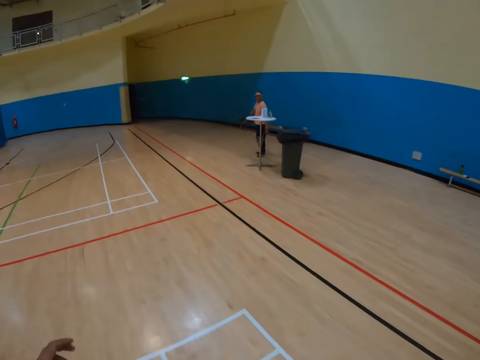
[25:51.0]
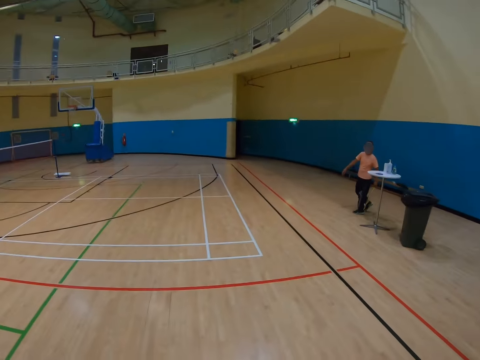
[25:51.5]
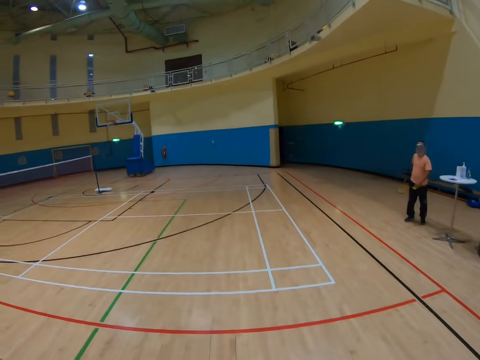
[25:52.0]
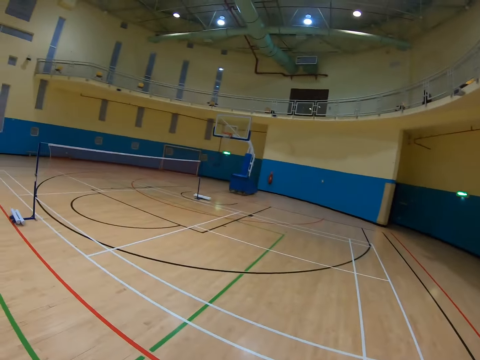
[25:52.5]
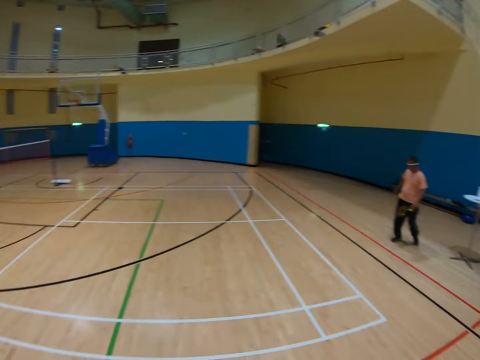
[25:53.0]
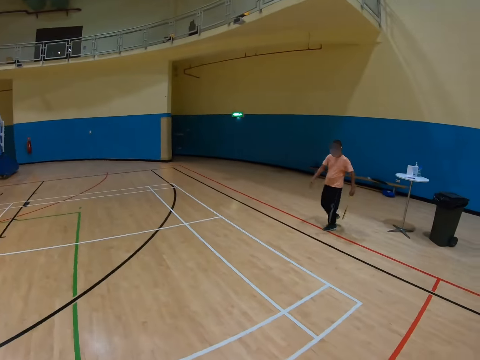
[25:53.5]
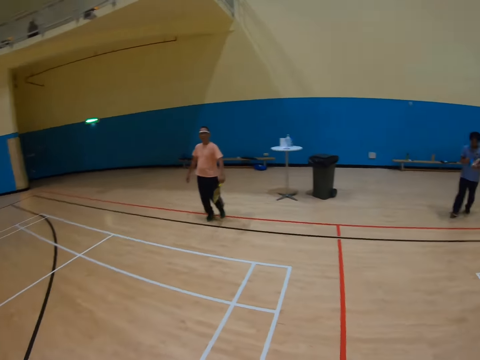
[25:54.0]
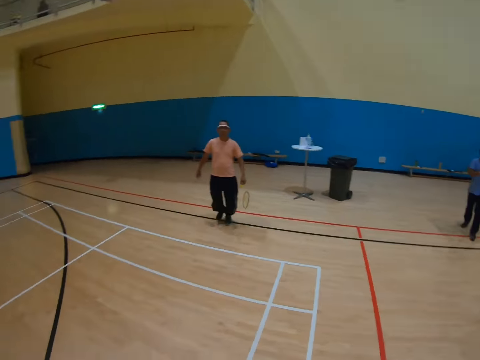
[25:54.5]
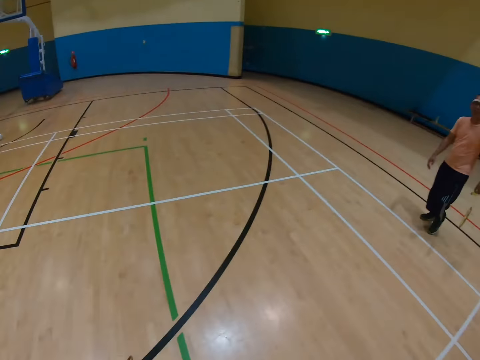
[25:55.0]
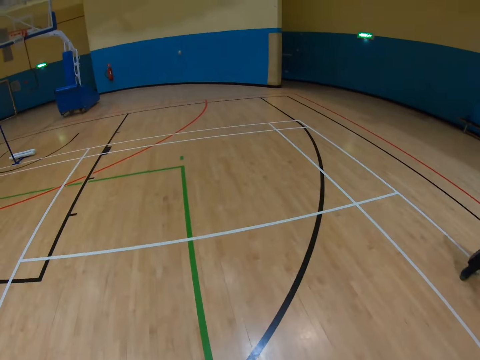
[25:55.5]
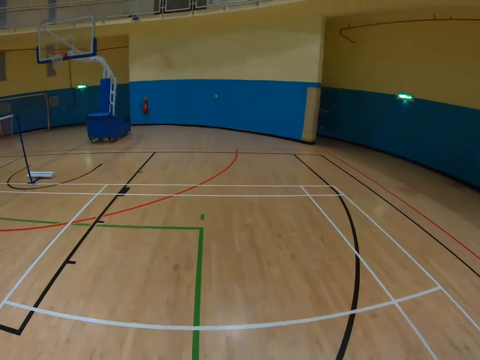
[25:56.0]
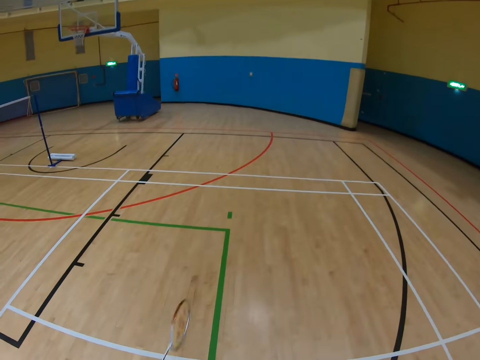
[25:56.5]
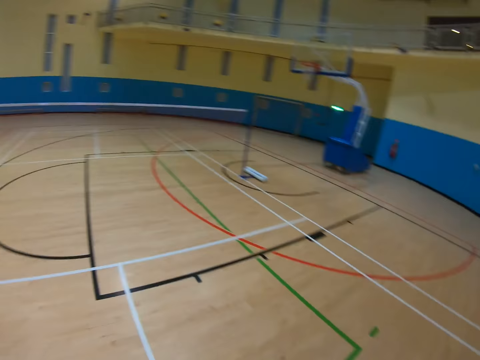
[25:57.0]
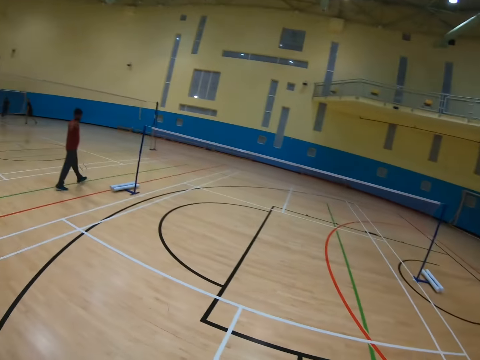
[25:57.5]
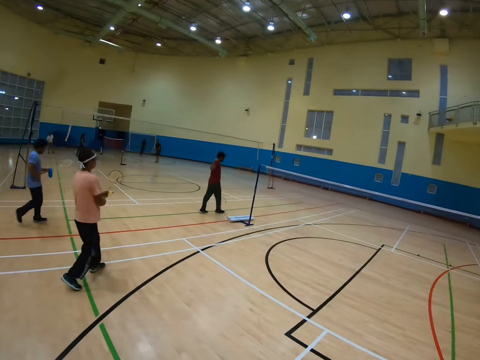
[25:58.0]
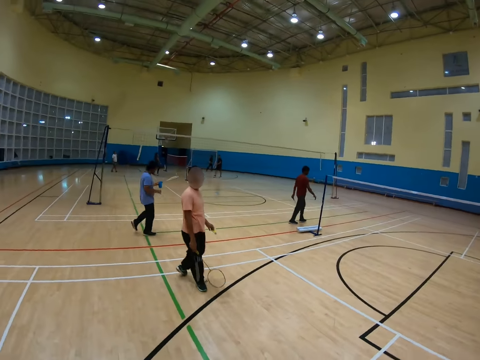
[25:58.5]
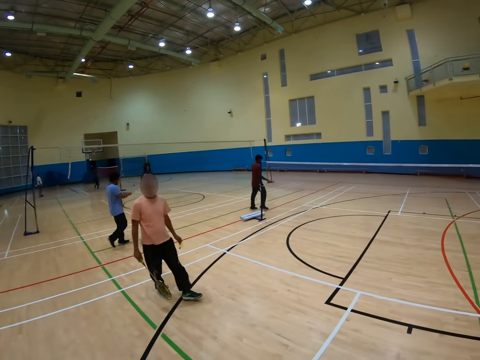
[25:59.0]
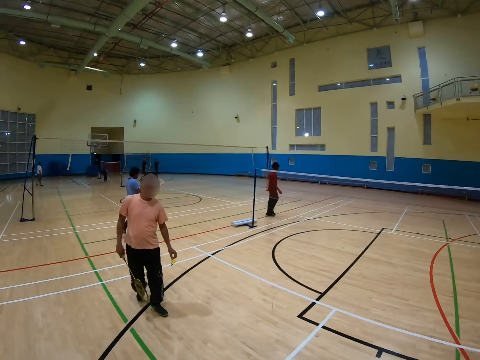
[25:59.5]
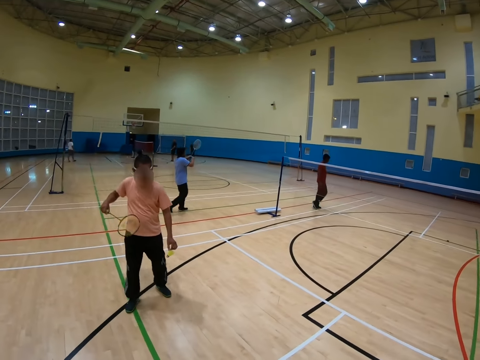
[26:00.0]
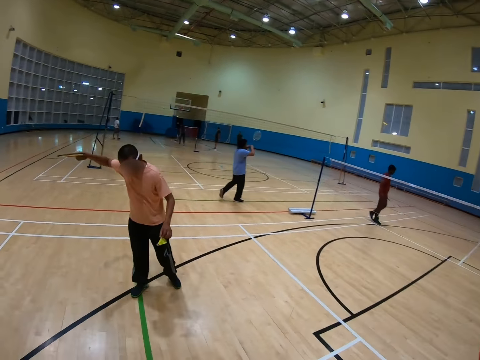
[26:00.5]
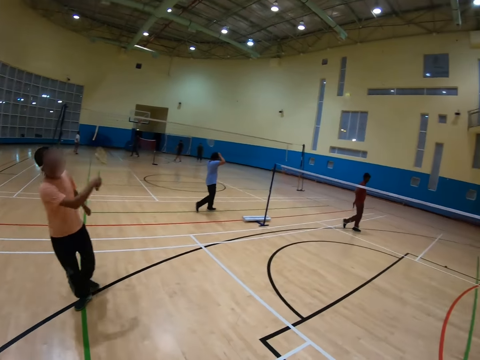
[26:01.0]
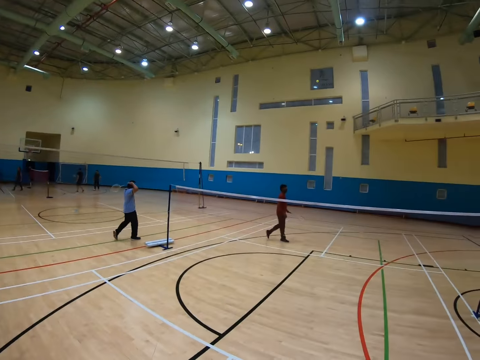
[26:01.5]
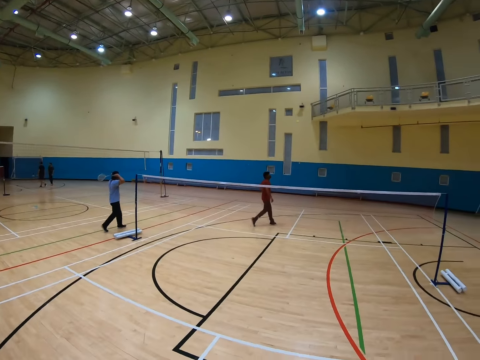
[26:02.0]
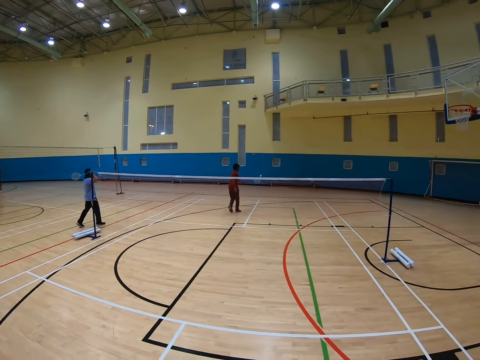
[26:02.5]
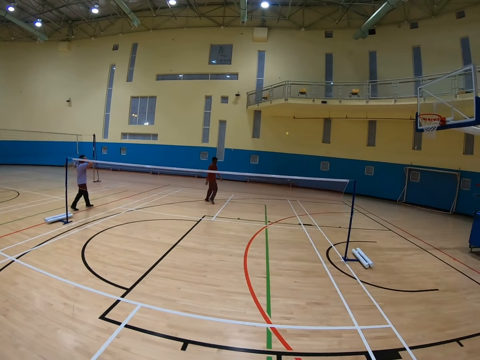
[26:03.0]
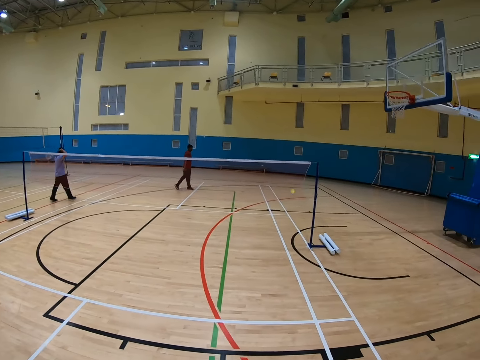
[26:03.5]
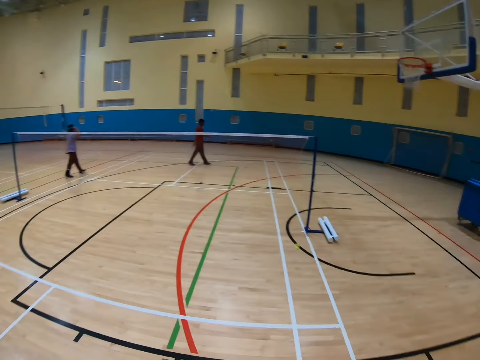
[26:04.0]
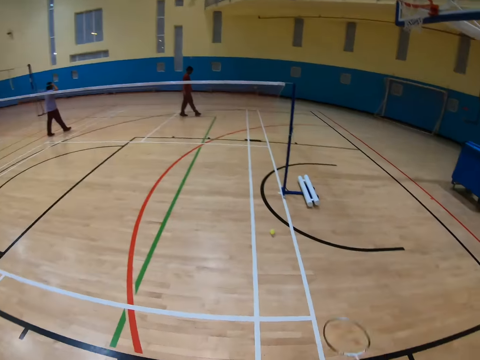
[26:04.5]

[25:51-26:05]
A man walks in the badminton court. Another man walks in the badminton court. The camera wearer walks in the badminton court. The first man hits the shuttlecock. A third man hits the shuttlecock.

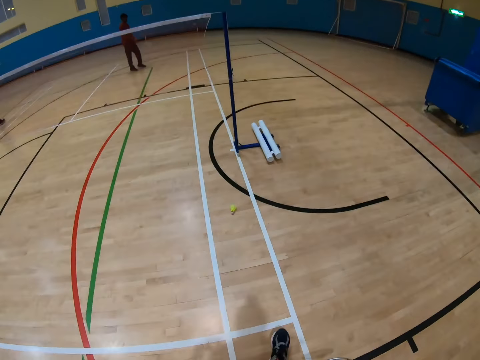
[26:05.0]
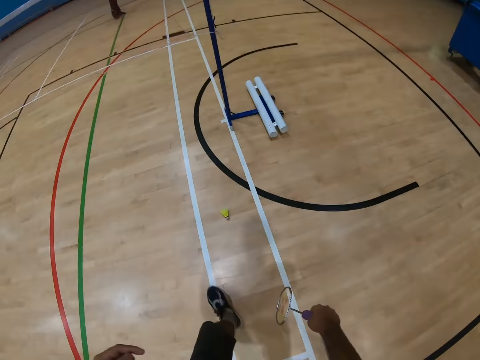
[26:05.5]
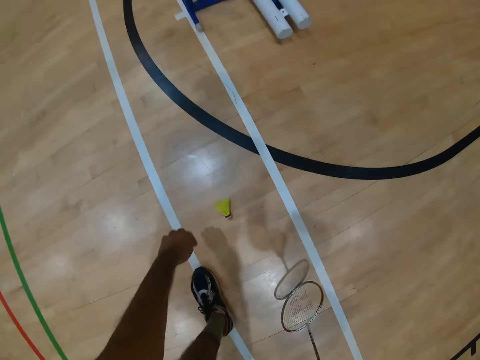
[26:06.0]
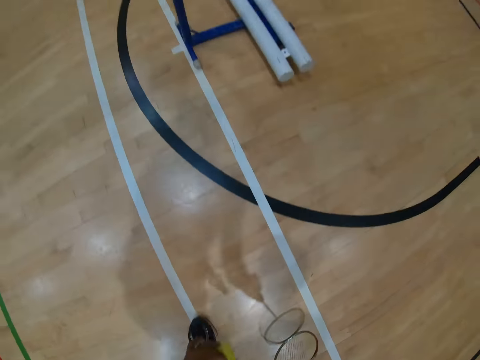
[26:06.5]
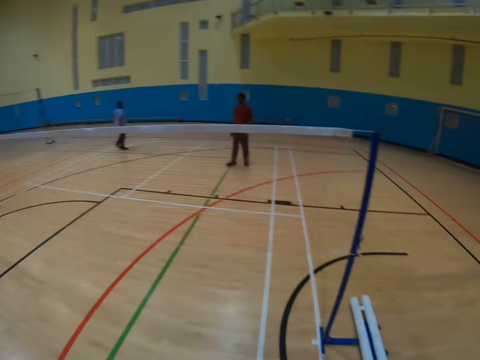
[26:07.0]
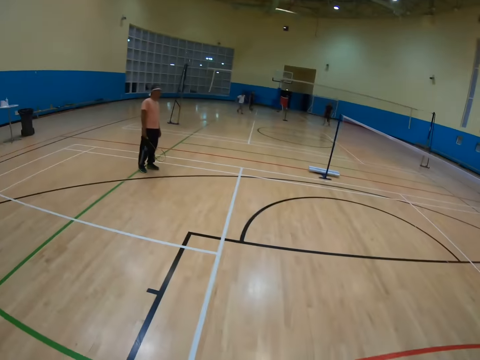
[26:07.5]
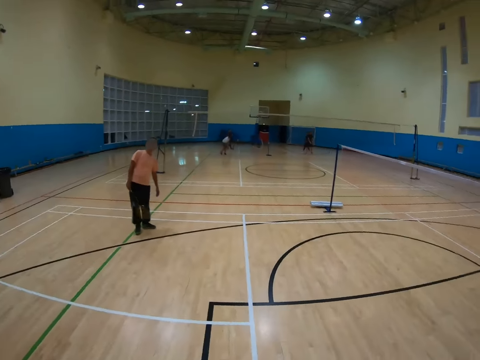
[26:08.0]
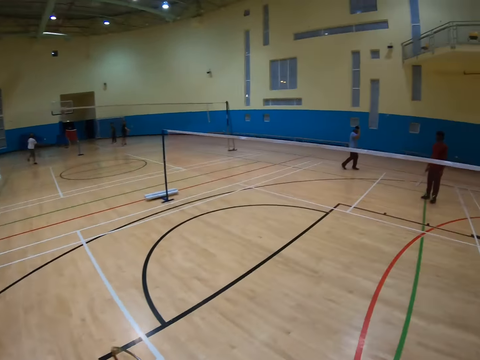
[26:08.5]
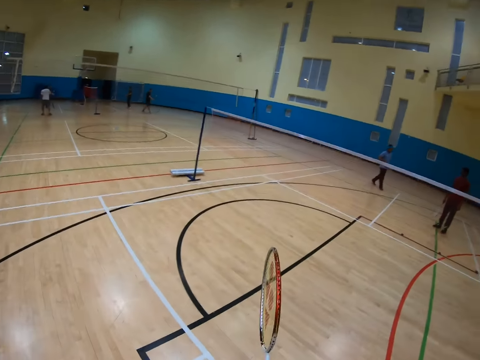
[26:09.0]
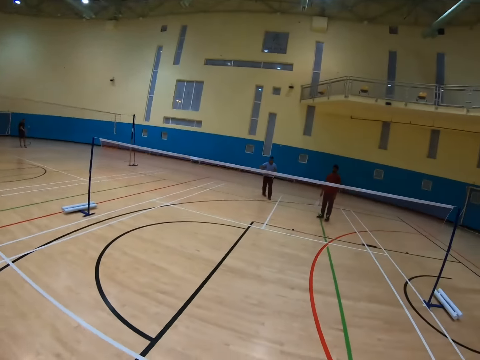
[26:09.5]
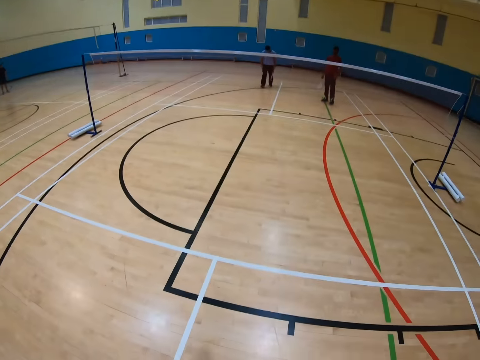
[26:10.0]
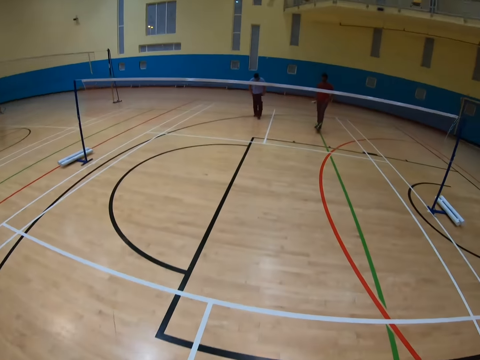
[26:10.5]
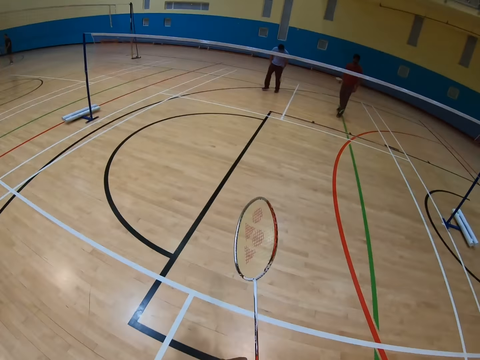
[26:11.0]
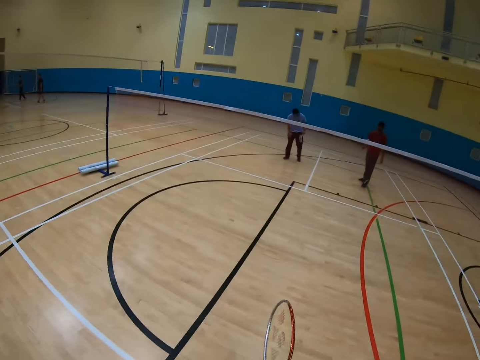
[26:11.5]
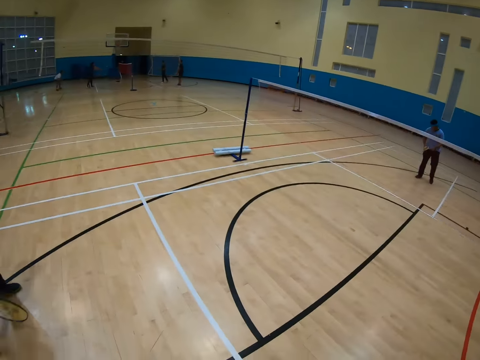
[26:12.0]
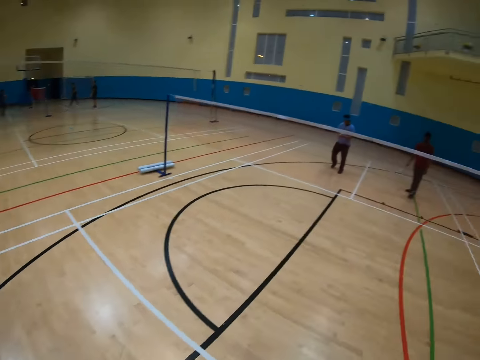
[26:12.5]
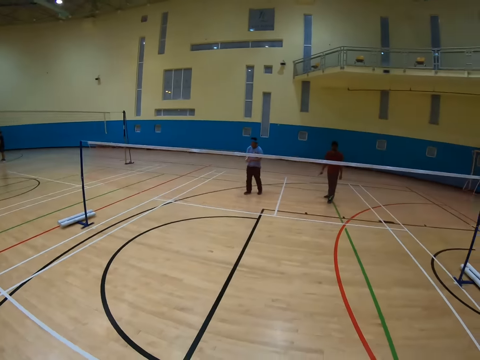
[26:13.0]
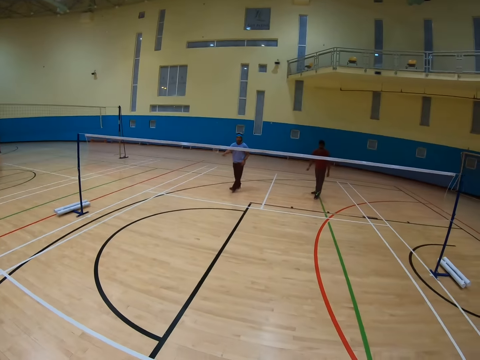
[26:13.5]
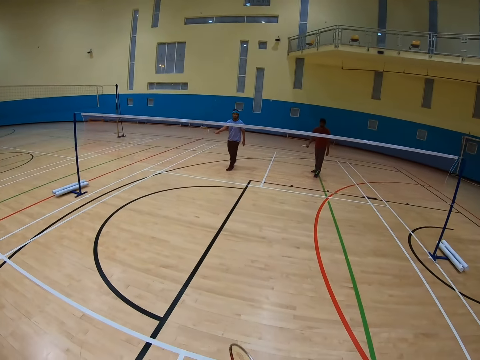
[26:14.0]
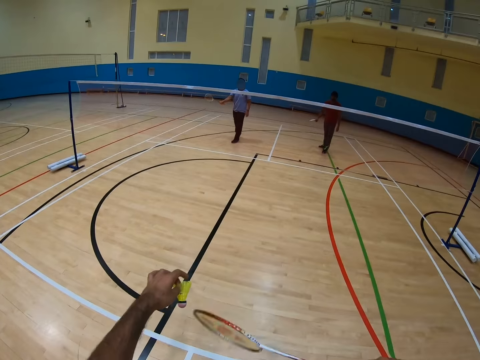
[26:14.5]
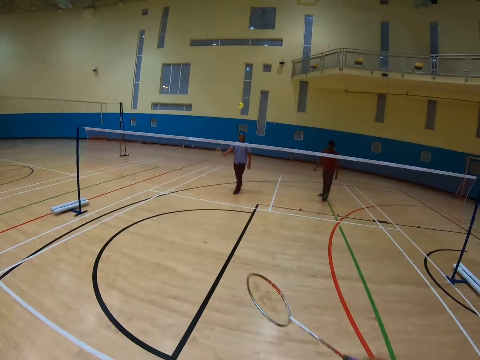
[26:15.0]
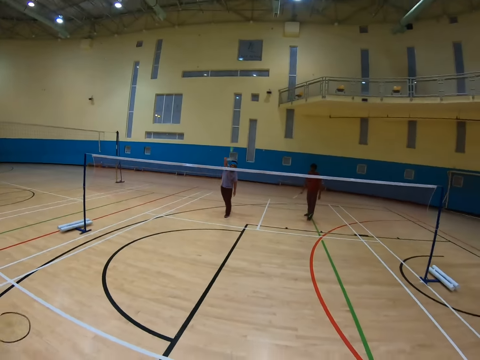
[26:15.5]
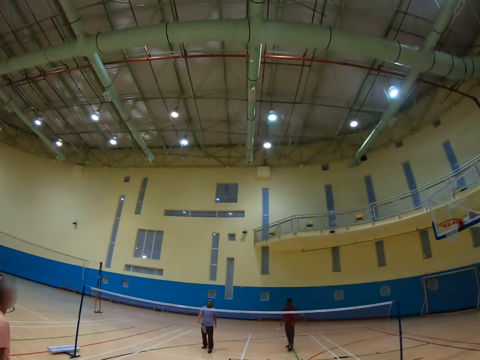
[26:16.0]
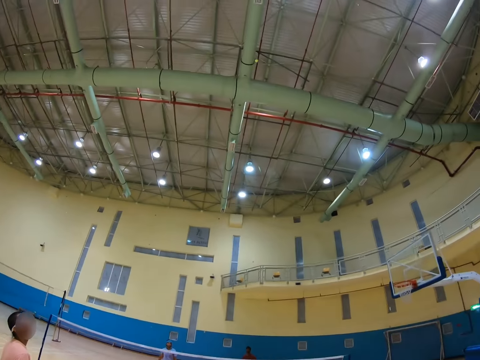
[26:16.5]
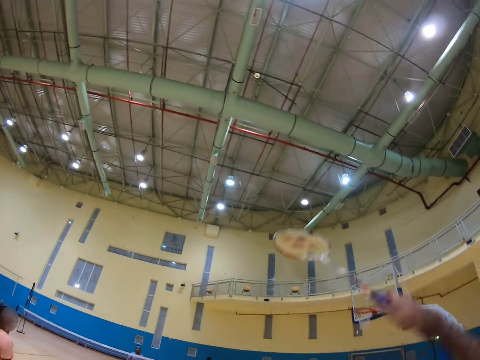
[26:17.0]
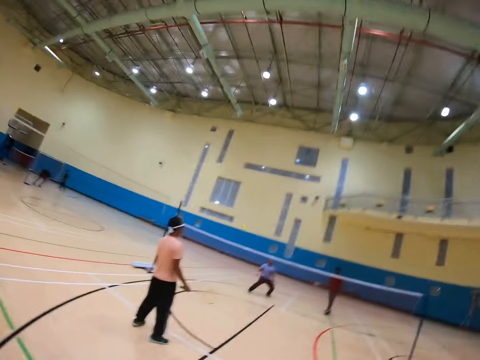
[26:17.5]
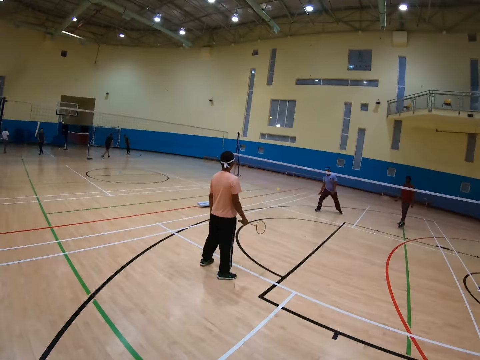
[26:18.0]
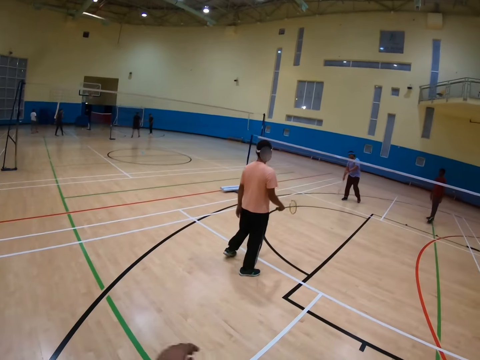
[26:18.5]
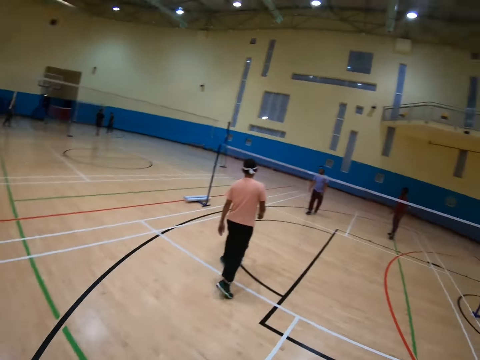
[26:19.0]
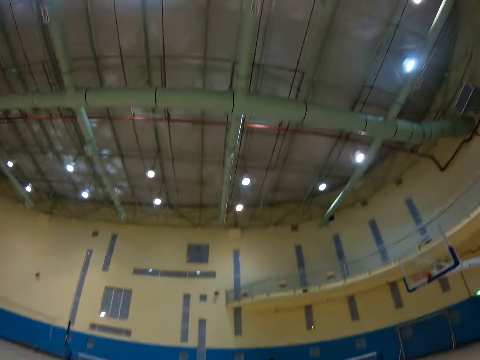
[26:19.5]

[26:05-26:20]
The camera wearer walks in the badminton court. They pick up the shuttlecock. They walk in the badminton court. They hit the shuttlecock. They play badminton. A man hits the shuttlecock.
